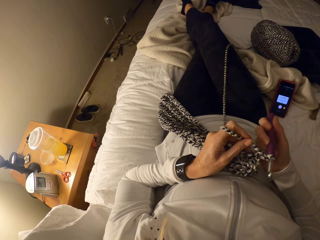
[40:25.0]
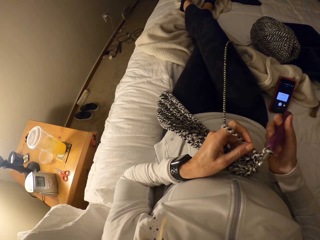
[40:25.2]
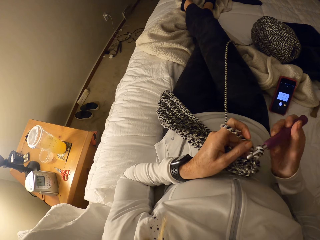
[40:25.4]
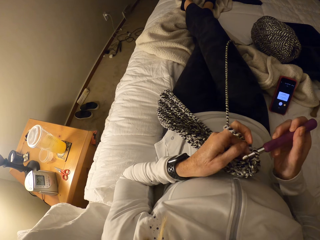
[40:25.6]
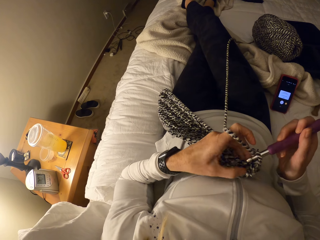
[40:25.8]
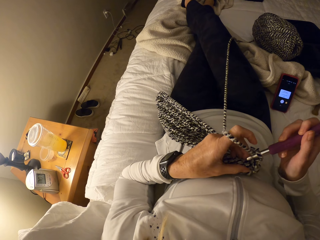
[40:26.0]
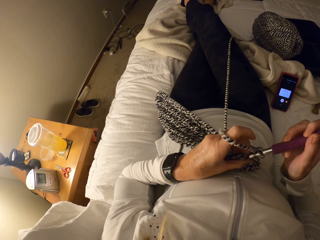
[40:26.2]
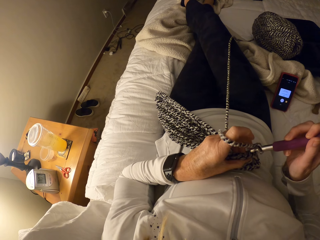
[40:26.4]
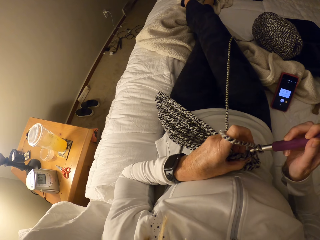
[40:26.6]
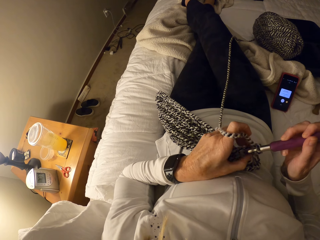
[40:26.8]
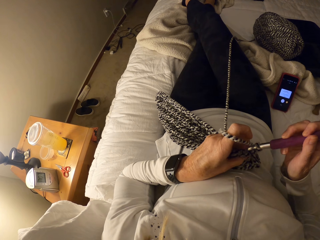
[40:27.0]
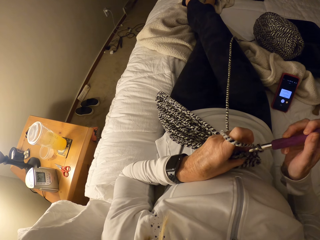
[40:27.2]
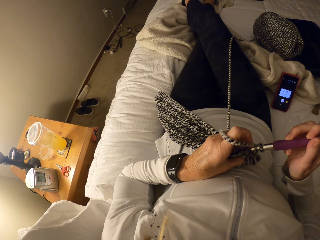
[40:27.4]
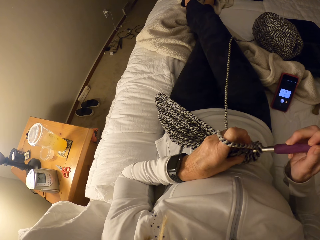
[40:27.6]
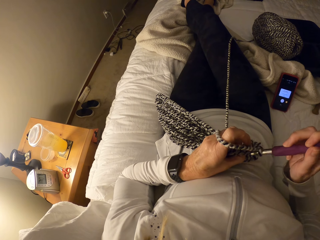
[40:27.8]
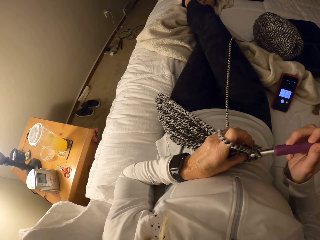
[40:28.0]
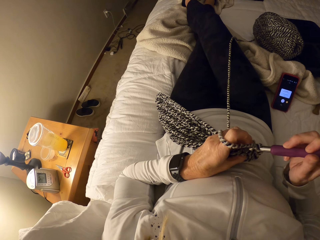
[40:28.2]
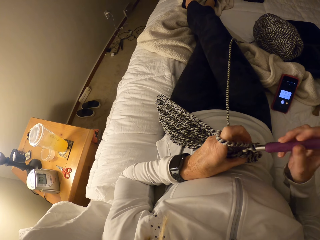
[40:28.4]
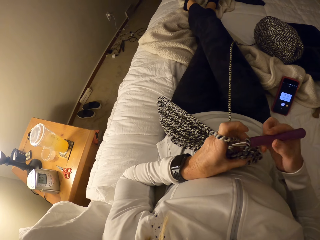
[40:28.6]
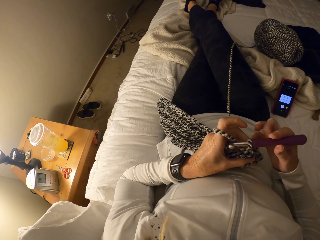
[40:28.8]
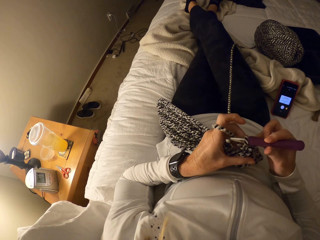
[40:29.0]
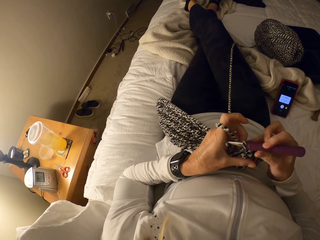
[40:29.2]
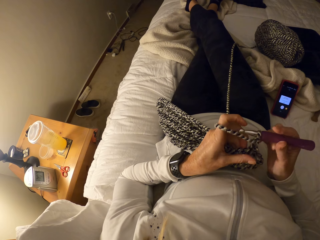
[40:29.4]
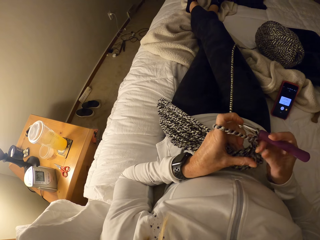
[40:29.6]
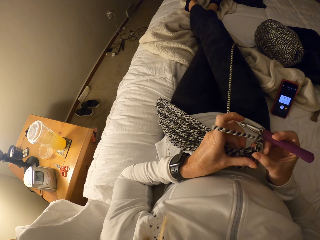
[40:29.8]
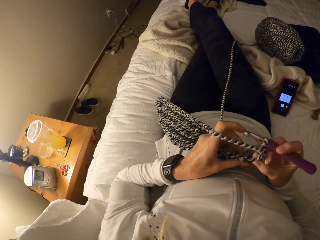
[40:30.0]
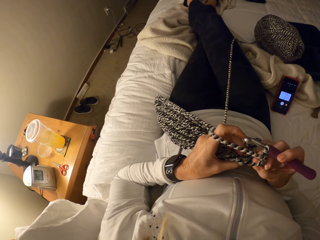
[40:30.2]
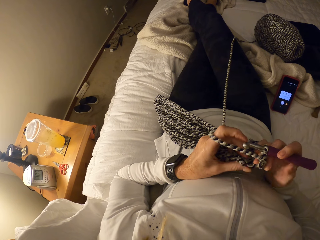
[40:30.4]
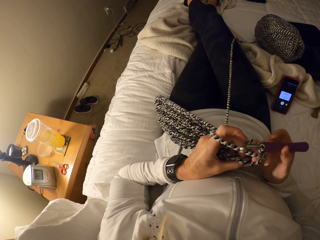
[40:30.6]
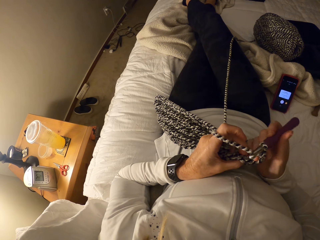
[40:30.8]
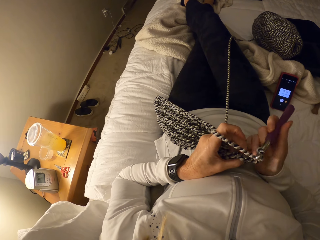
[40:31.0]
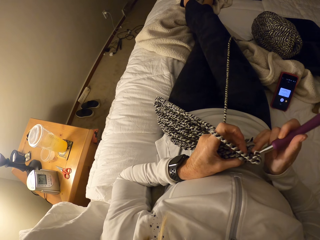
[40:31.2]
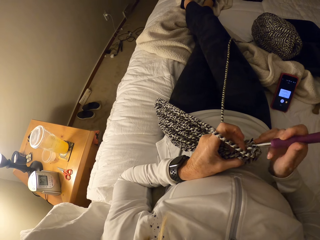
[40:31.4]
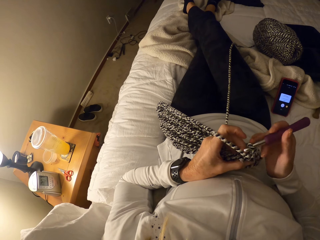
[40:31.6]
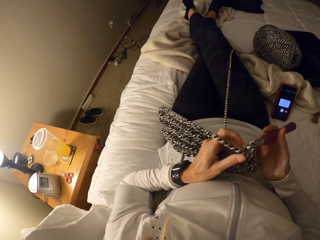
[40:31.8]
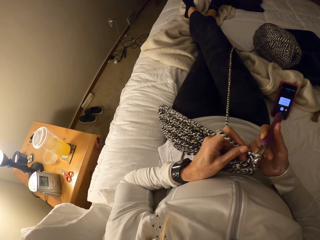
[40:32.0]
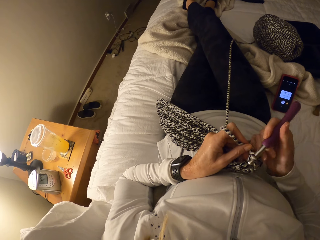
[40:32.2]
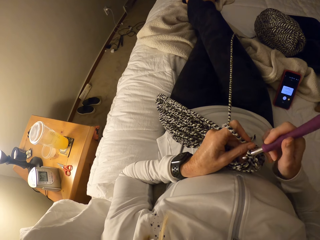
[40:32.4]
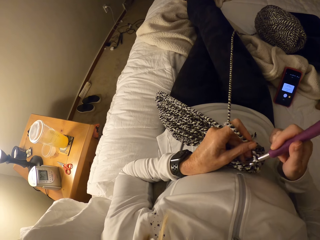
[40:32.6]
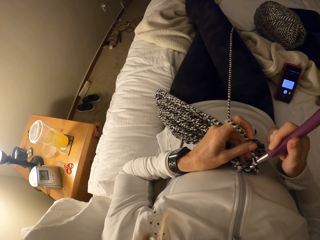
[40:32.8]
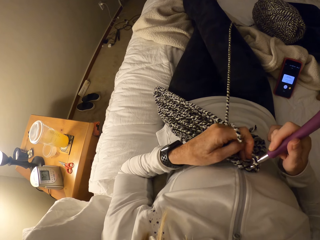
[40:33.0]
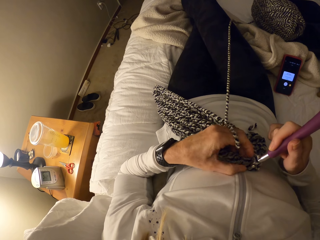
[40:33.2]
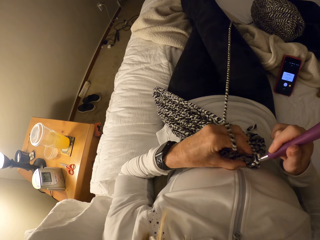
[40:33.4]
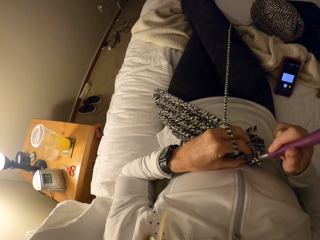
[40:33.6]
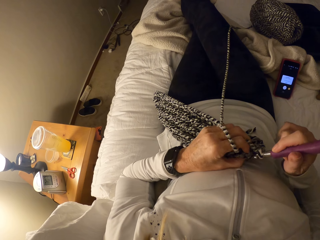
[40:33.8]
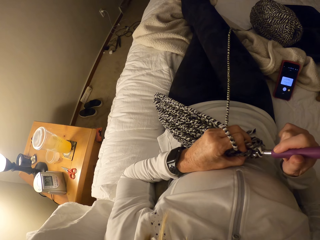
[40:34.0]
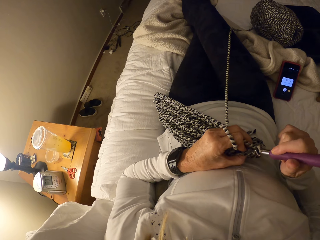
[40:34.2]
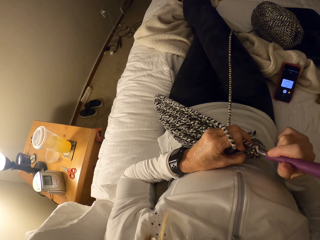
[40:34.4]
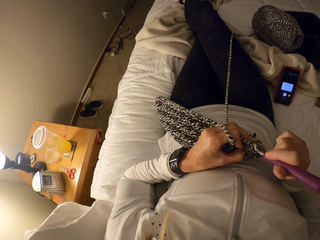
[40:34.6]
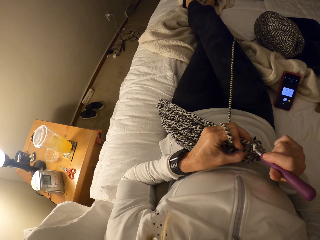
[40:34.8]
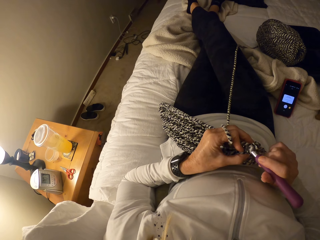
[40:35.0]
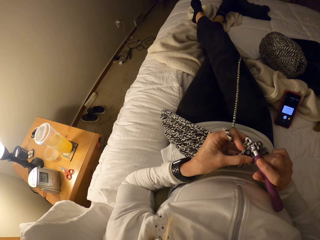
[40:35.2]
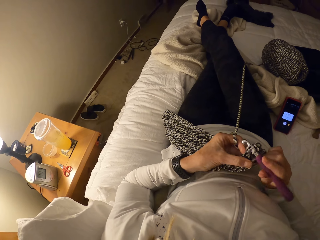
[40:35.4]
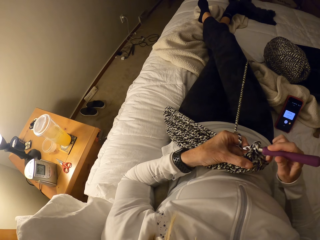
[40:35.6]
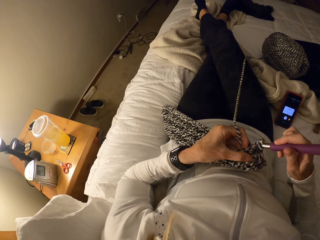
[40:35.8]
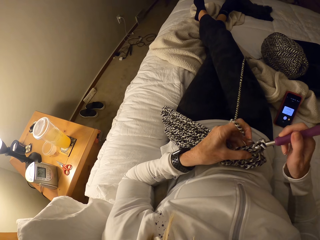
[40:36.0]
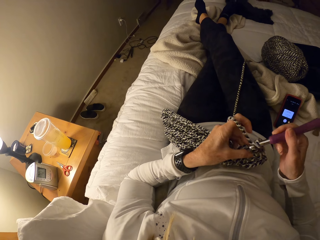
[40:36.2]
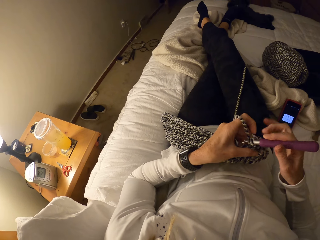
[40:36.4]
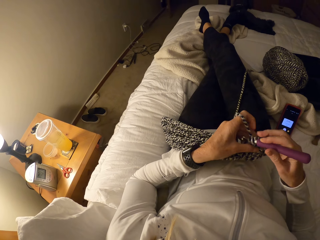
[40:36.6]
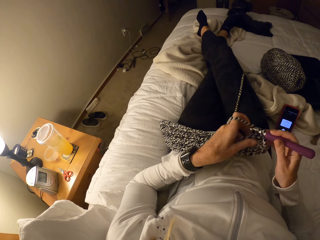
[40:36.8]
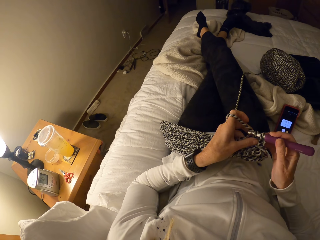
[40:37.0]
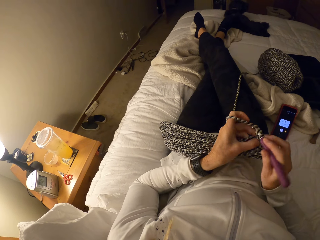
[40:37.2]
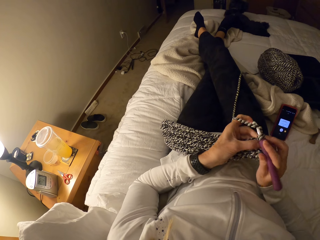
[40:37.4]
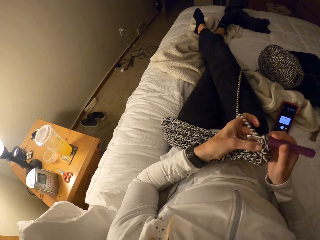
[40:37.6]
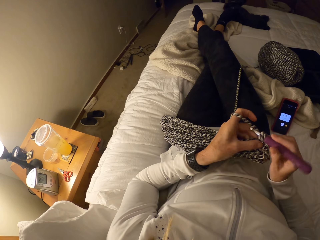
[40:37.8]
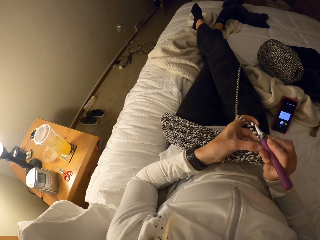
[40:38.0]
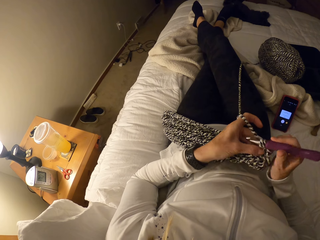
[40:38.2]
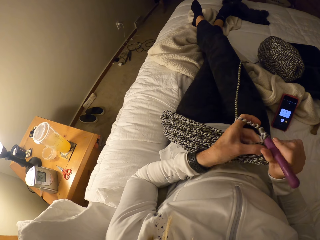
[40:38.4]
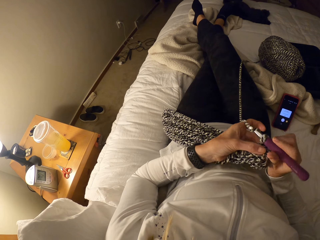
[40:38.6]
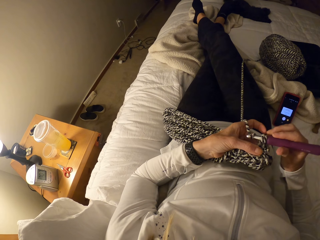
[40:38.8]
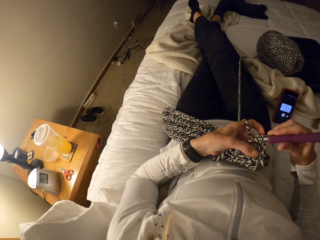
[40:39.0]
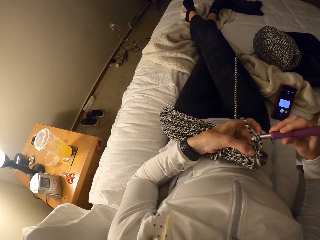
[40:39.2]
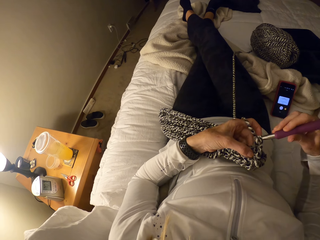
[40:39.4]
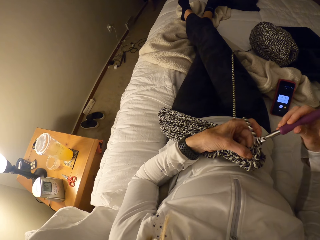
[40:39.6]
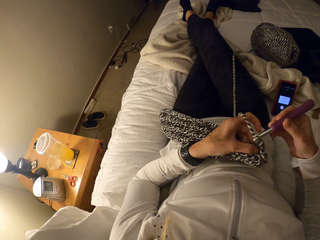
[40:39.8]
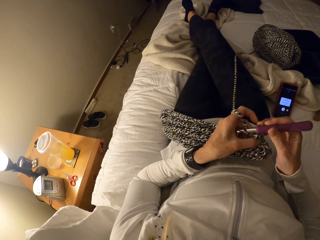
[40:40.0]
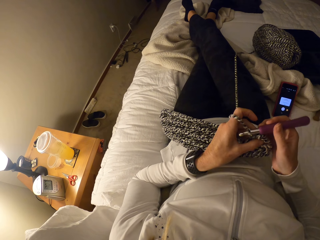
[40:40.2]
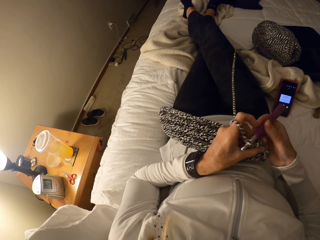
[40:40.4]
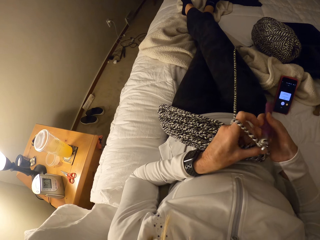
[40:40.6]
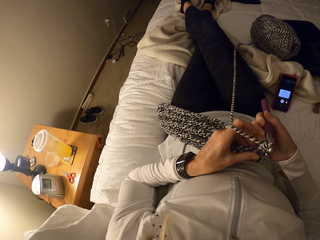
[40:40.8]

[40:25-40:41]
The camera wearer moves the crochet. They crochet with the yarn and the crochet hook.

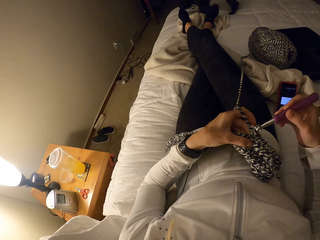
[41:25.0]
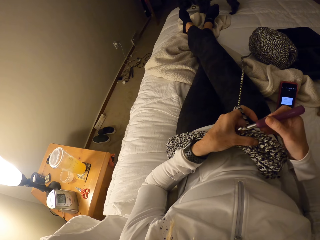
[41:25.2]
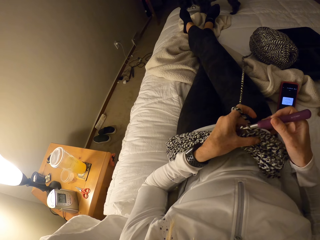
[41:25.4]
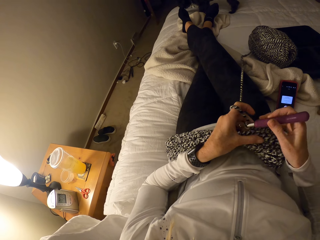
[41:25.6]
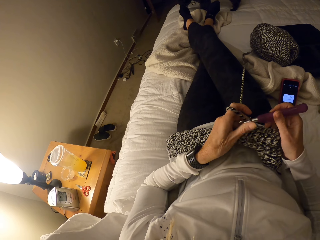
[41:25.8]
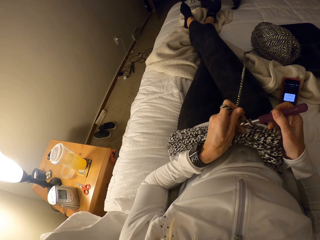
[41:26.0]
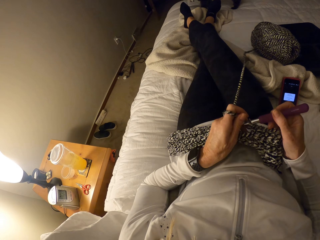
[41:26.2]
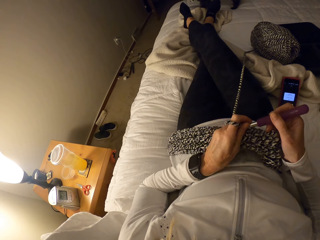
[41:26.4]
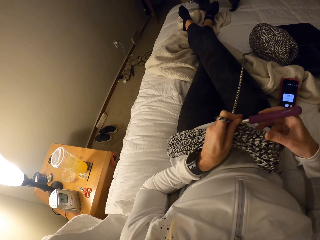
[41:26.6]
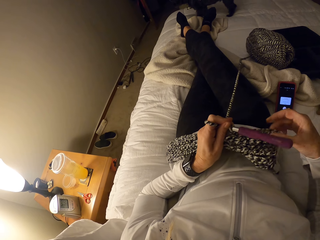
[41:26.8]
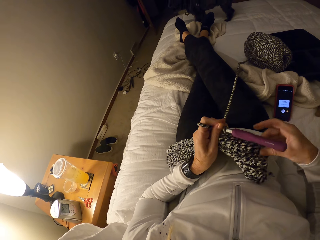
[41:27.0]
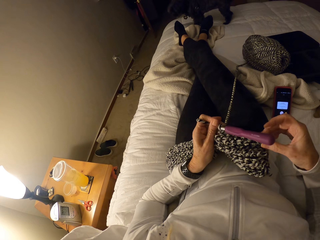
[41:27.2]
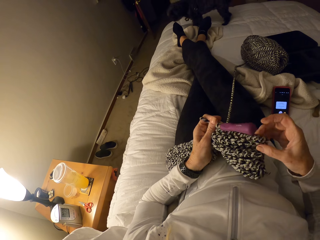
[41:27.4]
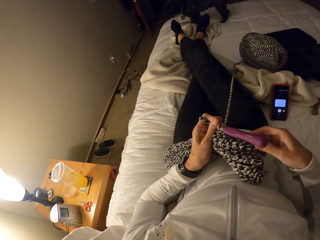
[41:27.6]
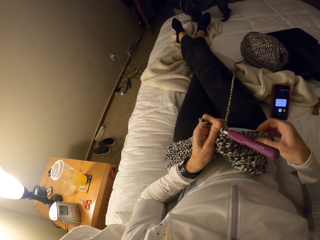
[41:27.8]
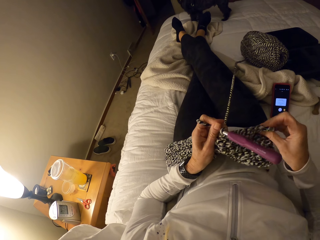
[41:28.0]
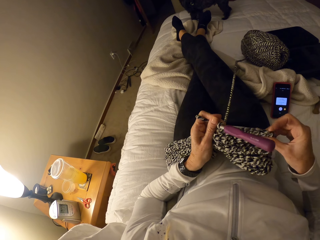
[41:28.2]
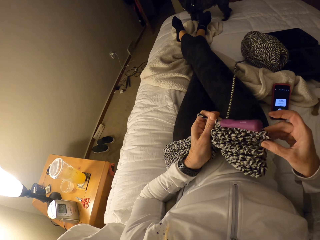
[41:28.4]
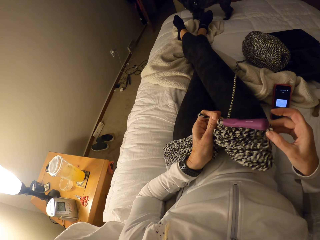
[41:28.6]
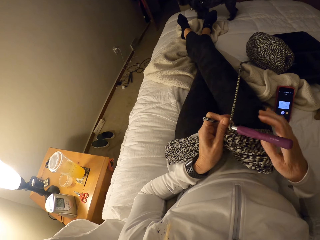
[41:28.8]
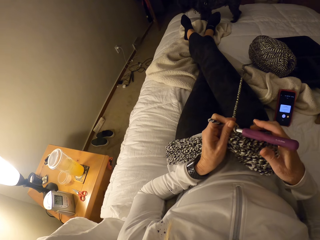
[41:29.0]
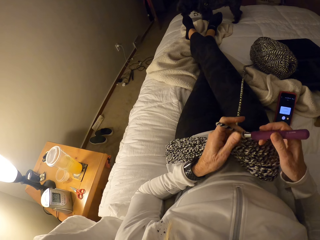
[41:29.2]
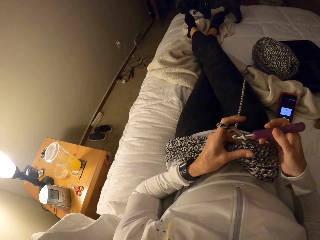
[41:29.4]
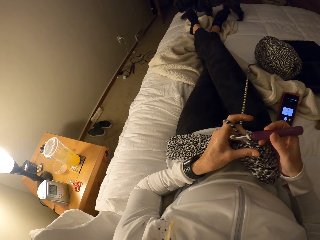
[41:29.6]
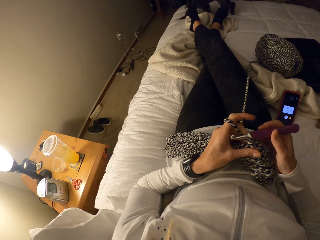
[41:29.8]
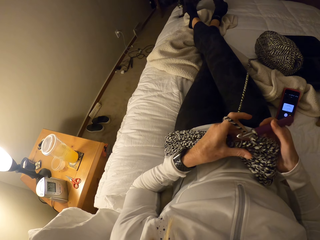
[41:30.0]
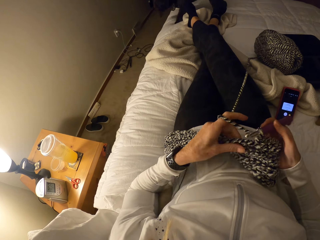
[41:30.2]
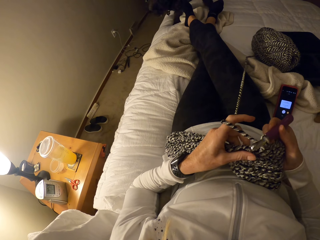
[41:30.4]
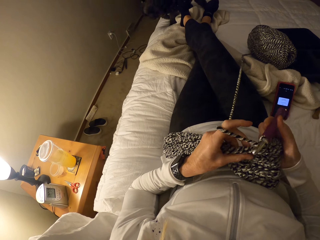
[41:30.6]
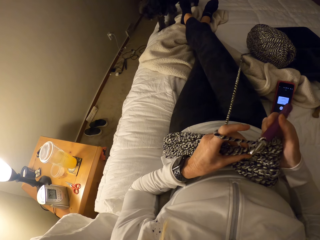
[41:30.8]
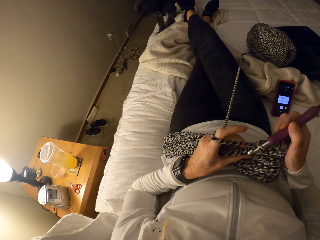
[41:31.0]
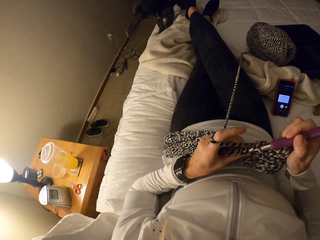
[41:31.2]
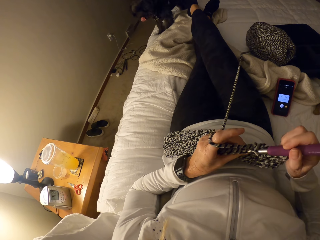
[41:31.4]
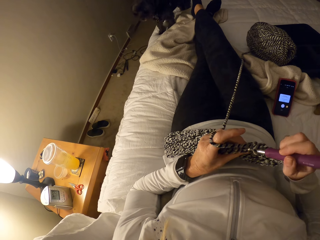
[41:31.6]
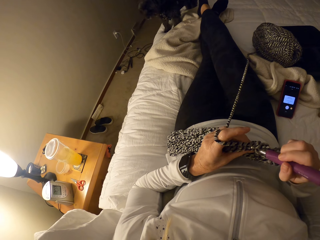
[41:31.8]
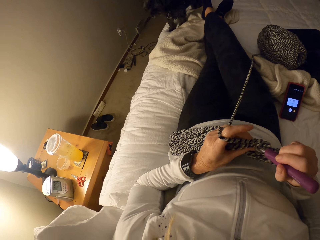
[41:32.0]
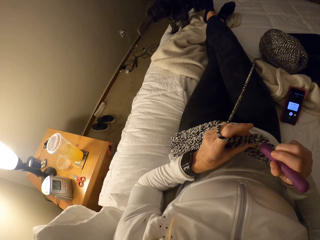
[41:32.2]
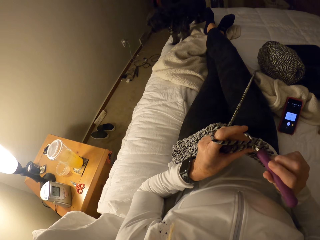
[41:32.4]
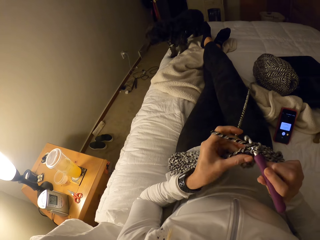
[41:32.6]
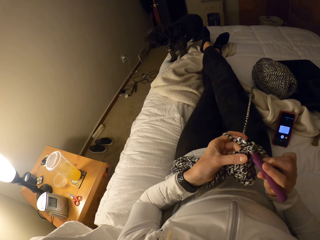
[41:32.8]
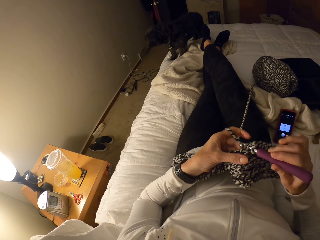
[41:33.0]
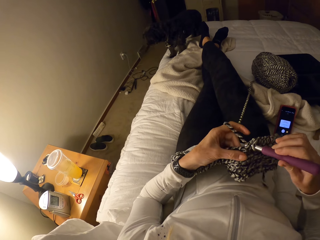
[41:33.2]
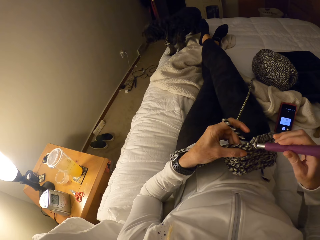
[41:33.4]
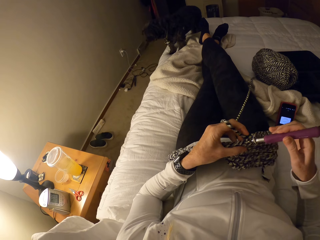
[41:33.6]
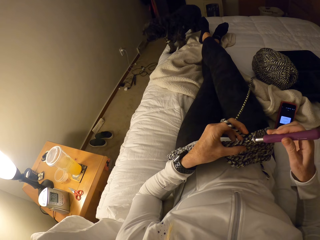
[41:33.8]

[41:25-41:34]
The camera wearer tugs at the yarn. They knit with a crochet. They check the knitting fabric. They continue to crochet.
